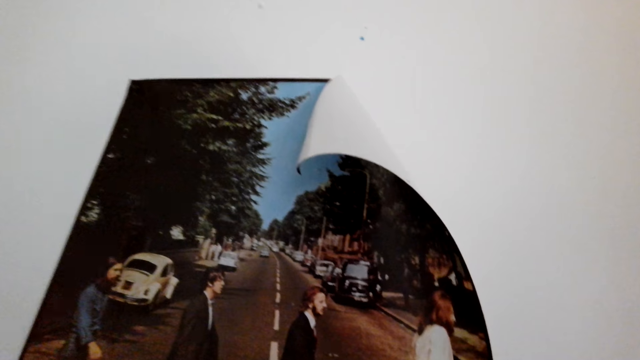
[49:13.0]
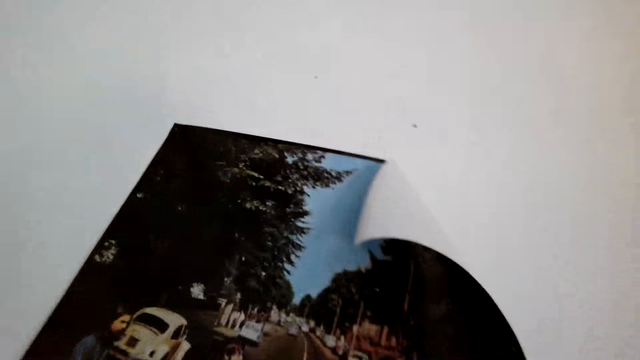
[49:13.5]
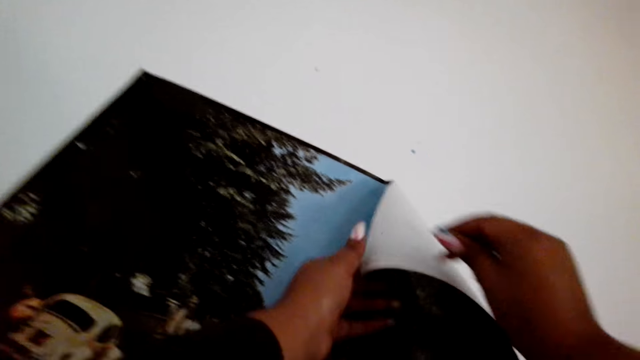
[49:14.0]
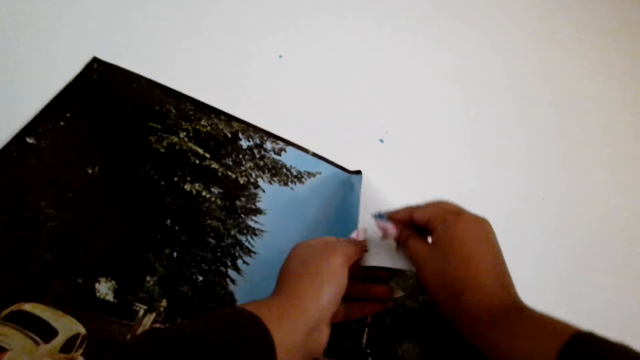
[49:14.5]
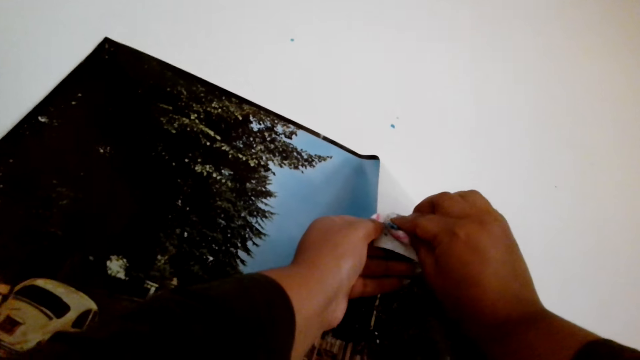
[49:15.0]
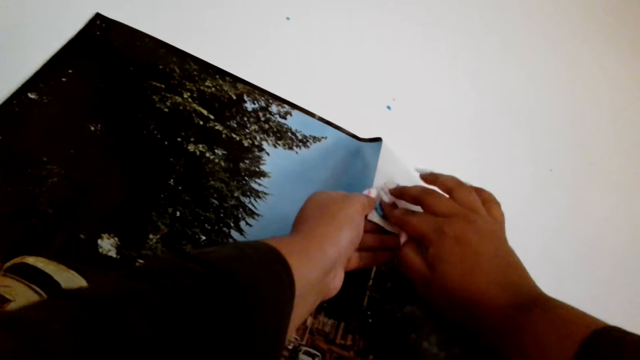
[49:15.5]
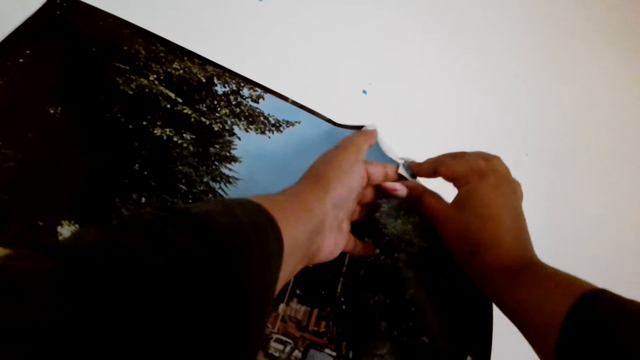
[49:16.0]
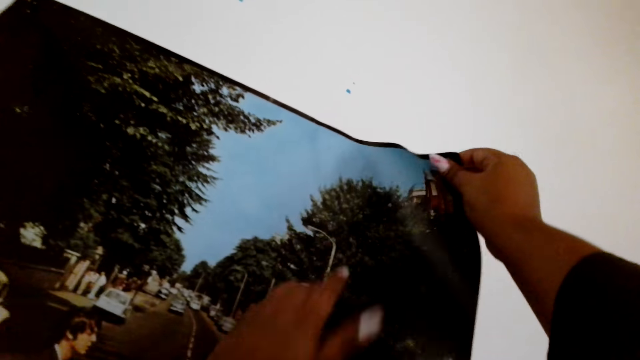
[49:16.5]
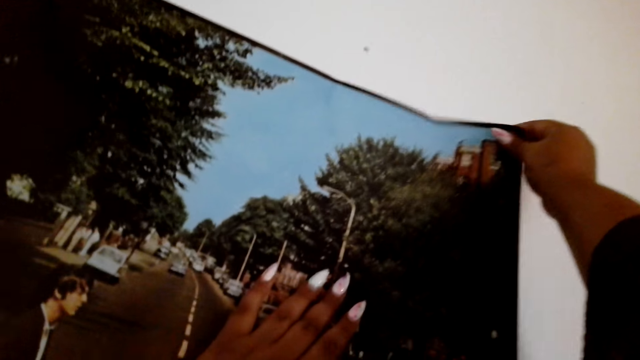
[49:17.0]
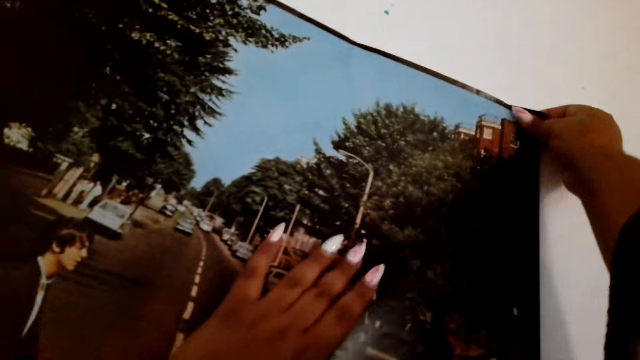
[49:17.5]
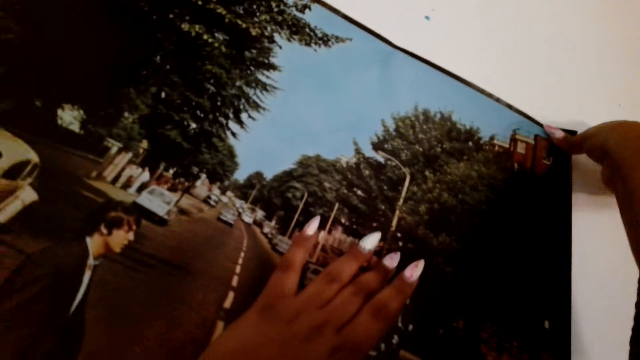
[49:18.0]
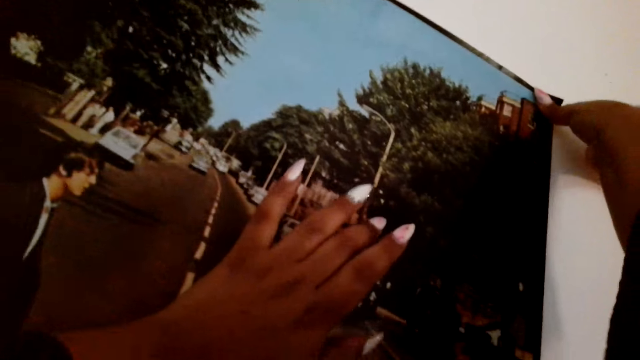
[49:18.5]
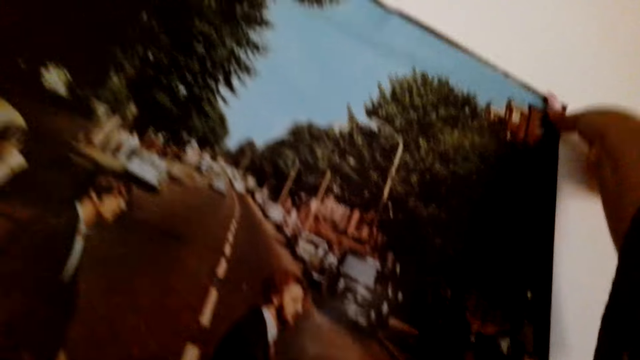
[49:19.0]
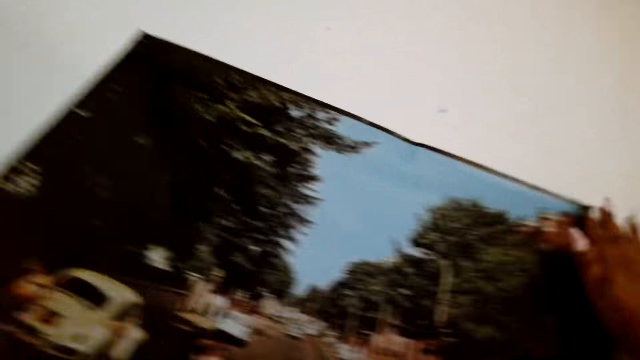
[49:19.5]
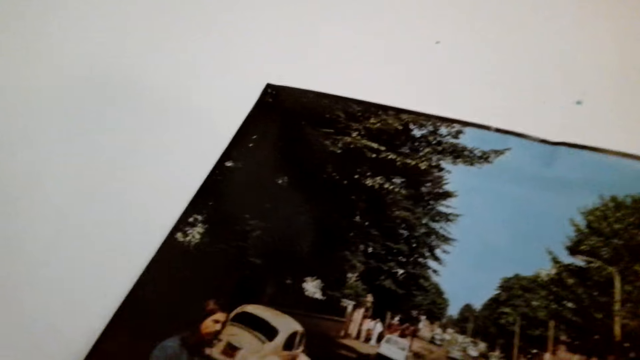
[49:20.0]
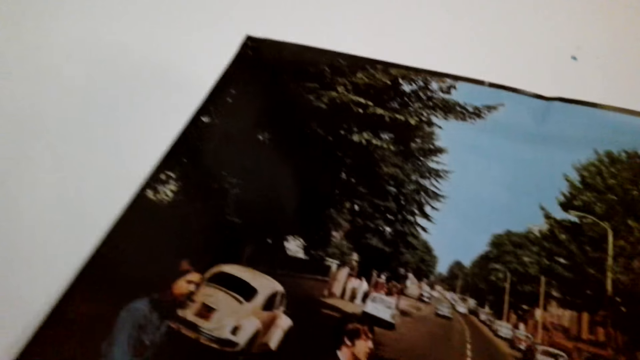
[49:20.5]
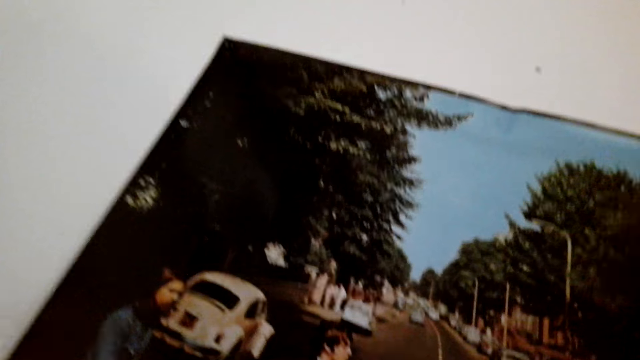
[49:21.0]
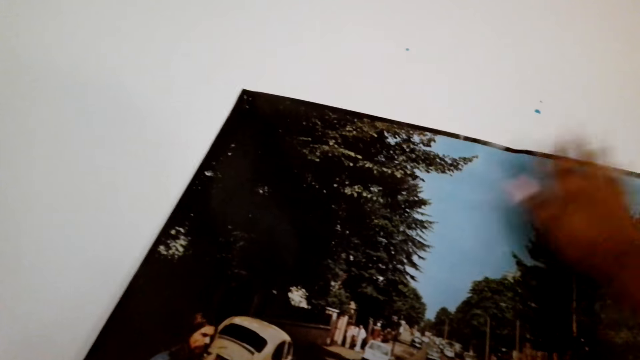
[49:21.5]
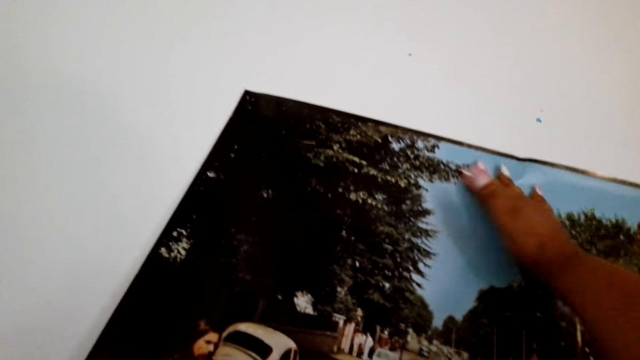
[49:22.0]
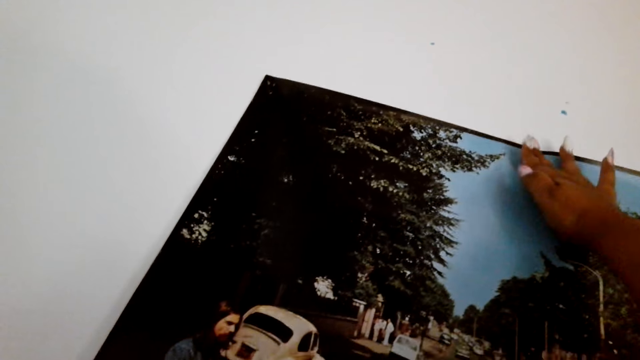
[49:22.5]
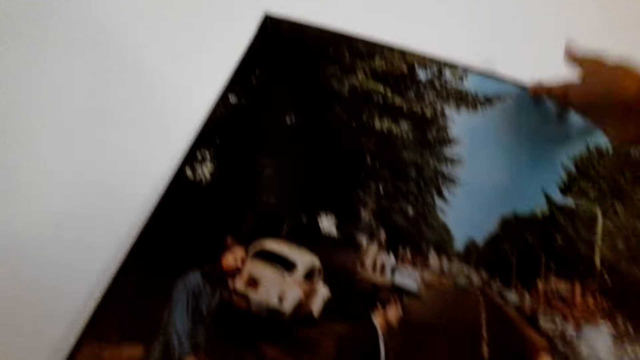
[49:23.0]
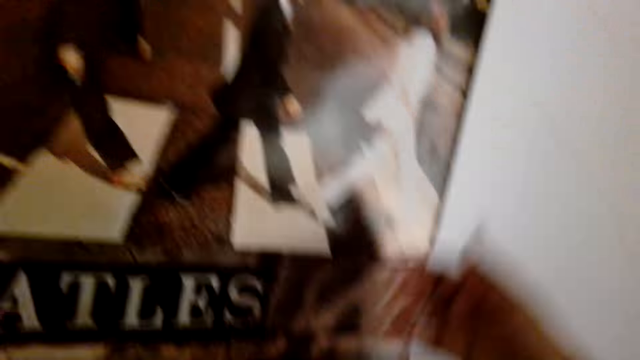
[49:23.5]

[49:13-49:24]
The camera wearer puts a sticker to the picture. They stick the picture to the wall.

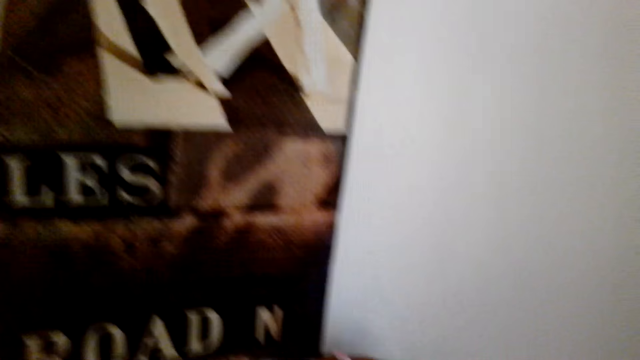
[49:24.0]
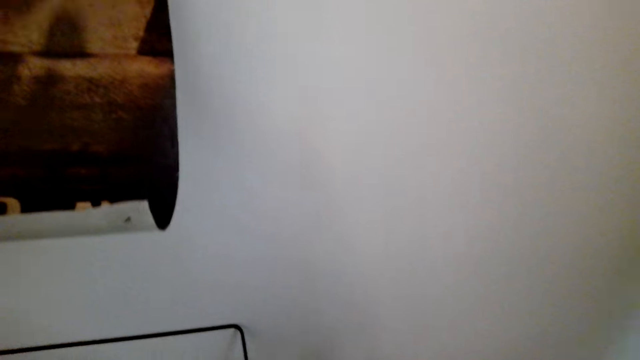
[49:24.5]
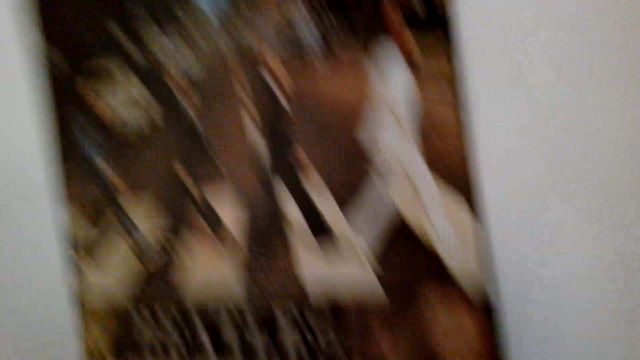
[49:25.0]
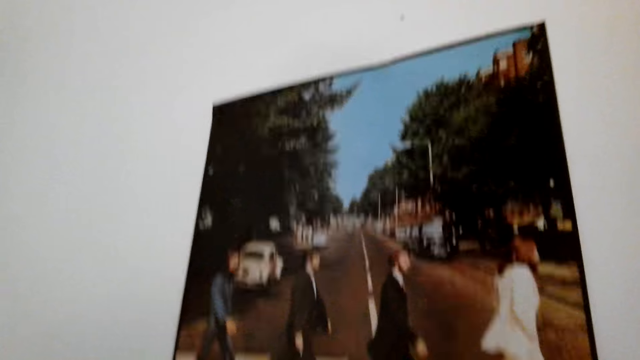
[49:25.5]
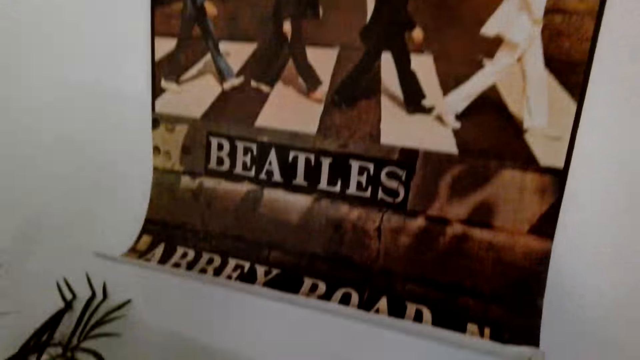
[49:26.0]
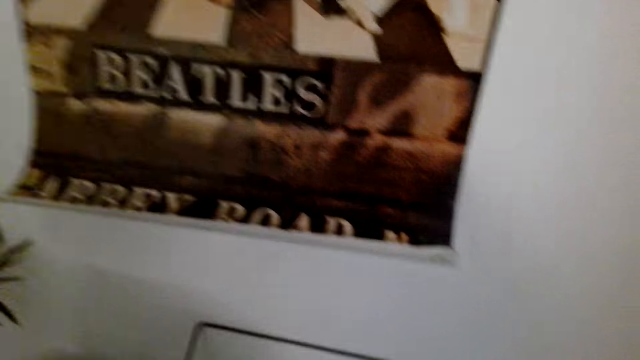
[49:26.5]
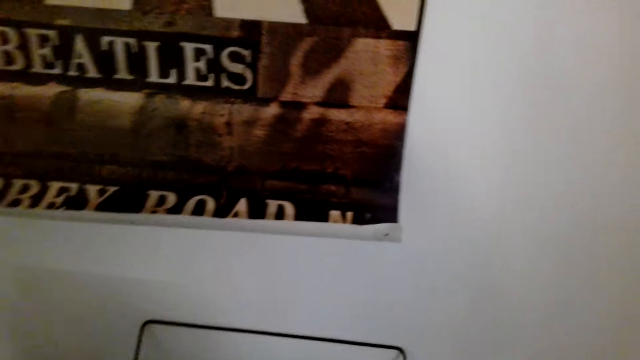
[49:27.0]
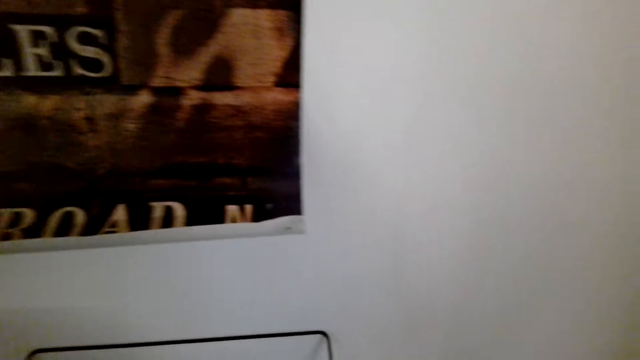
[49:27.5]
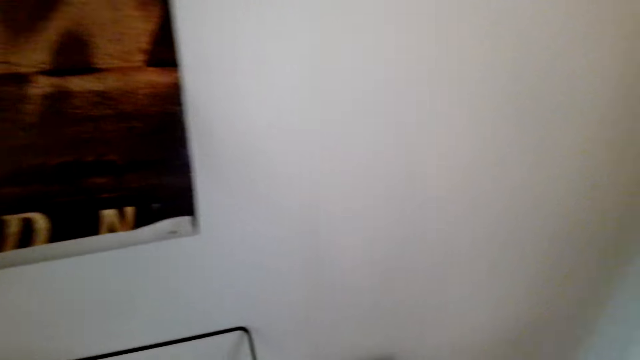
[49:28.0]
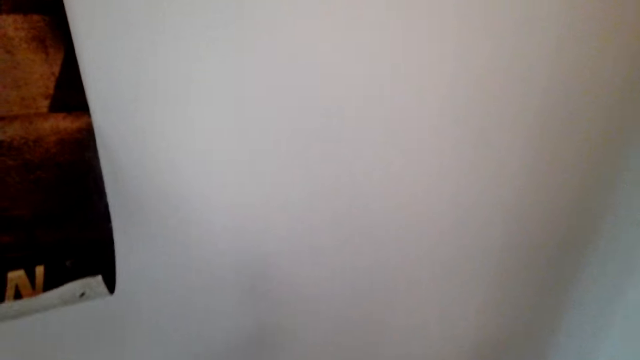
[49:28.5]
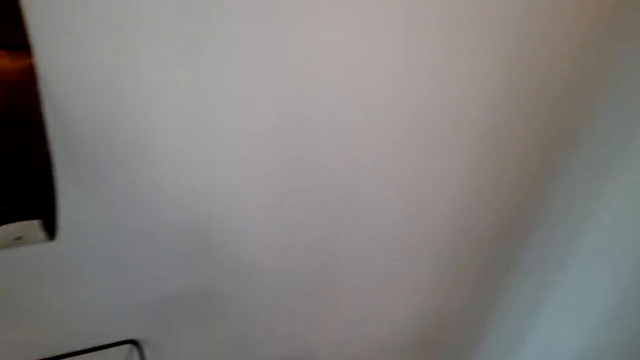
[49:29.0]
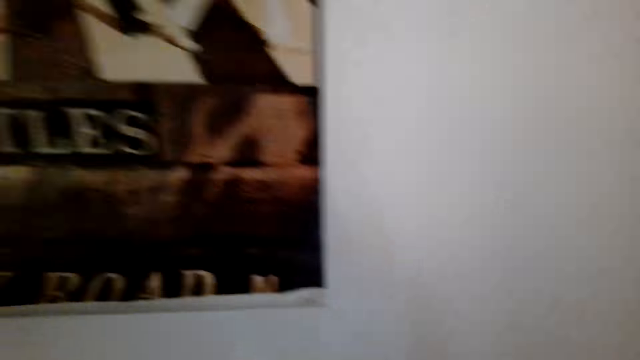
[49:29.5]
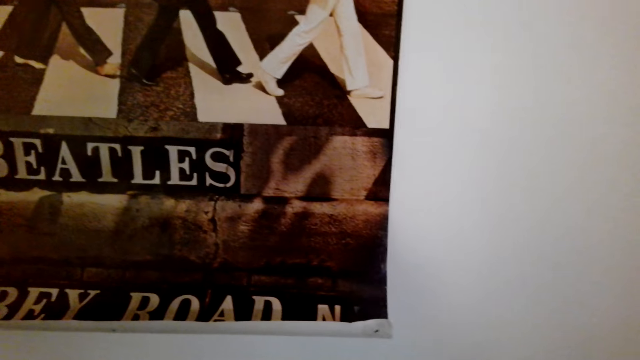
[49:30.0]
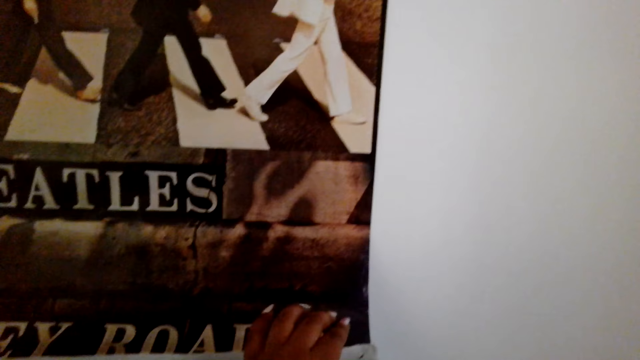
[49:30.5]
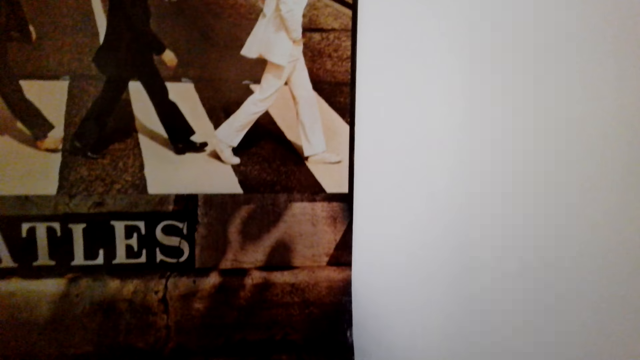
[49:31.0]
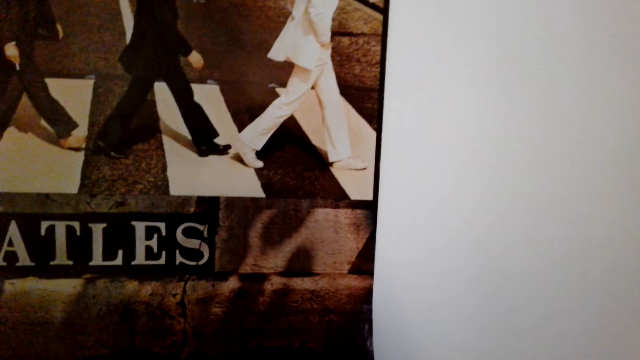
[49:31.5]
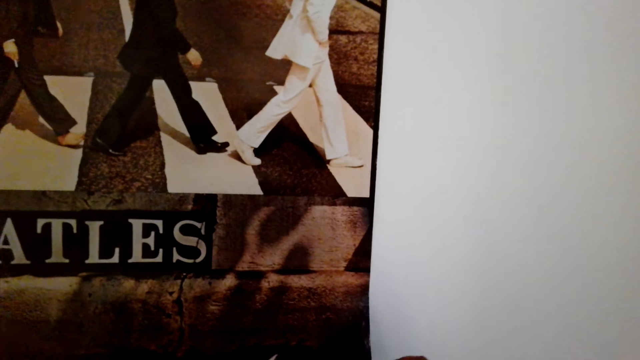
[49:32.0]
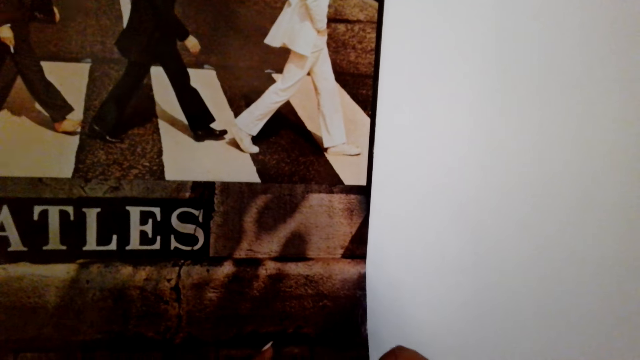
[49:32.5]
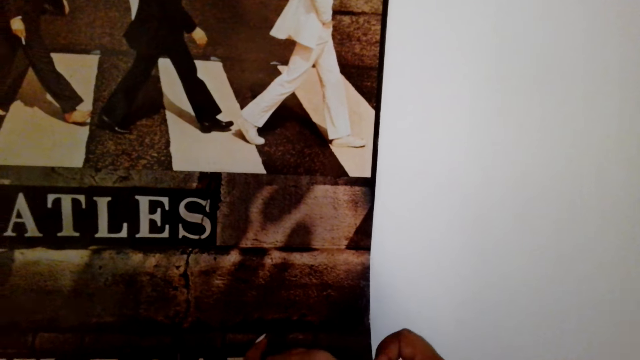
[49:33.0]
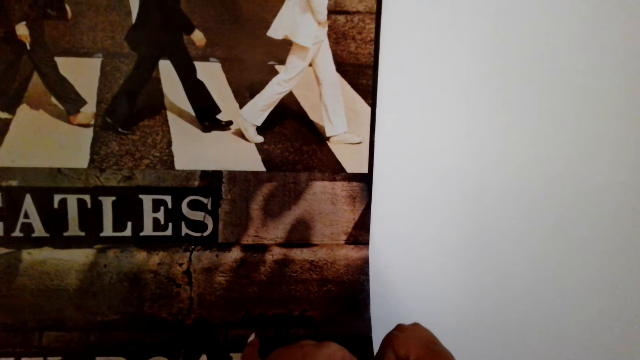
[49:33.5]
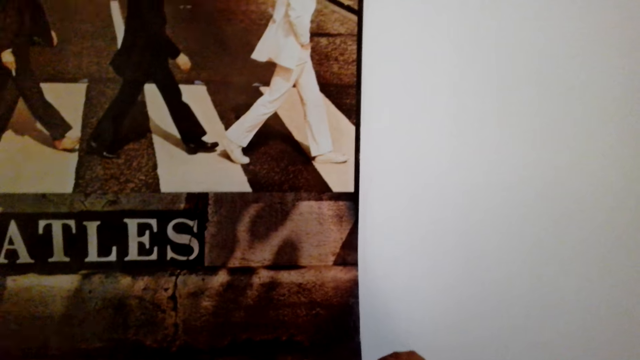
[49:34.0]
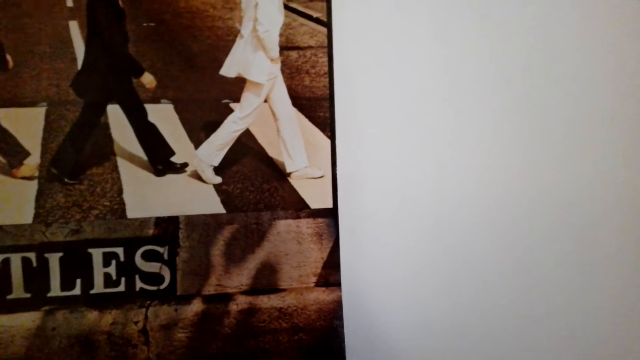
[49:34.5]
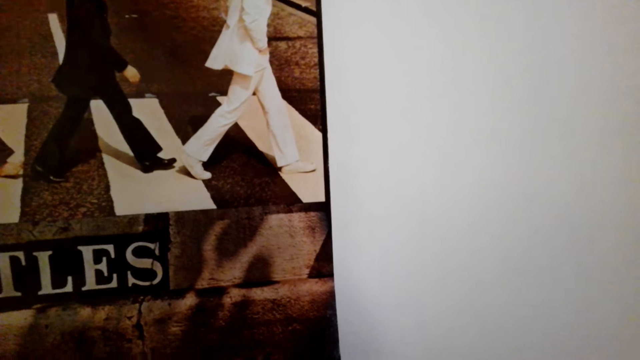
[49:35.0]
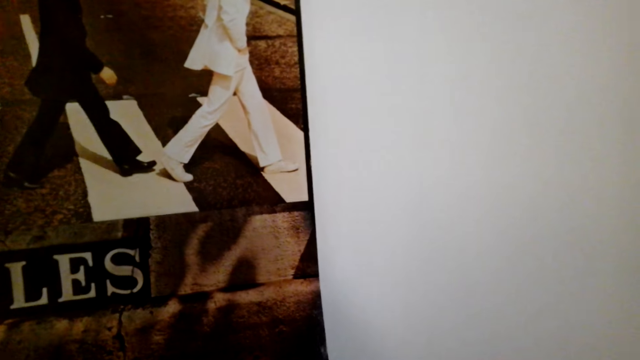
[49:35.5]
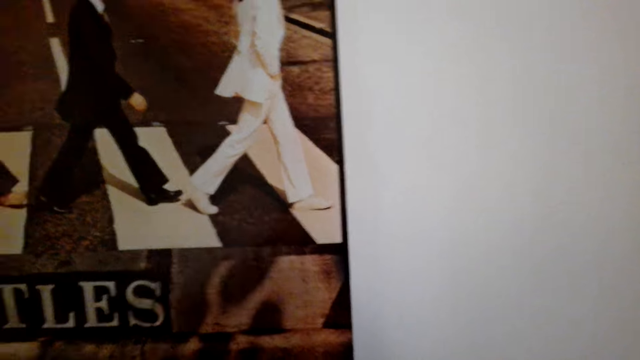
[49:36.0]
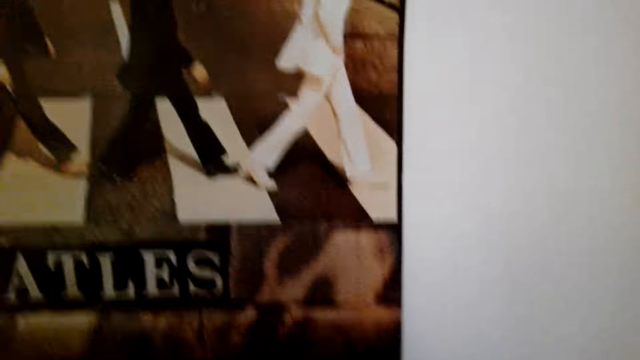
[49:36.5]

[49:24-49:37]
The camera wearer does something. They hold the picture. They stick tape on the chart. They do something.
